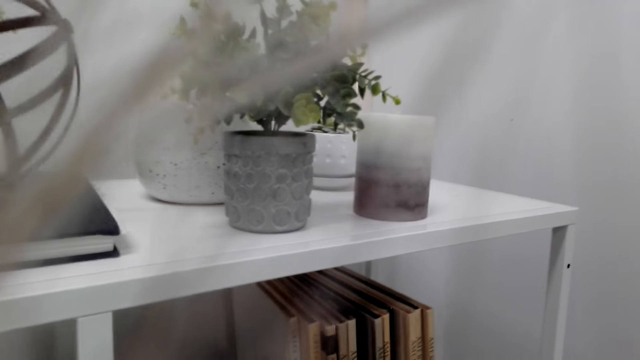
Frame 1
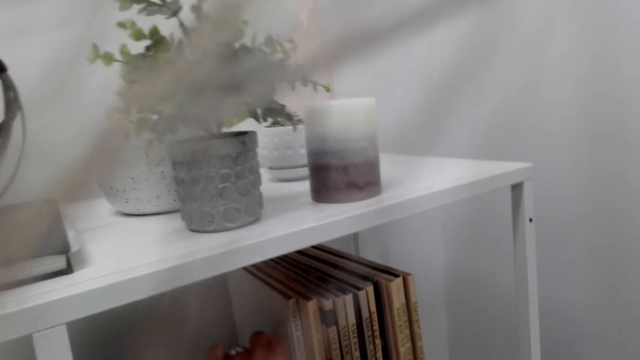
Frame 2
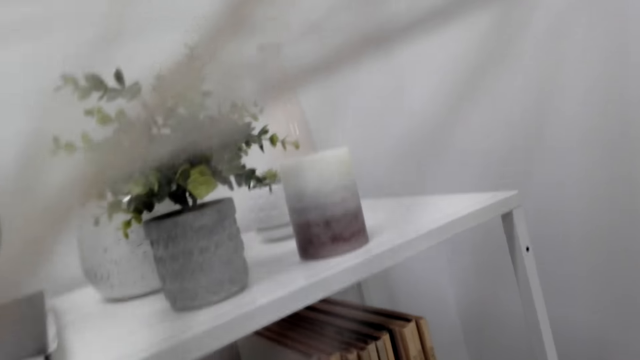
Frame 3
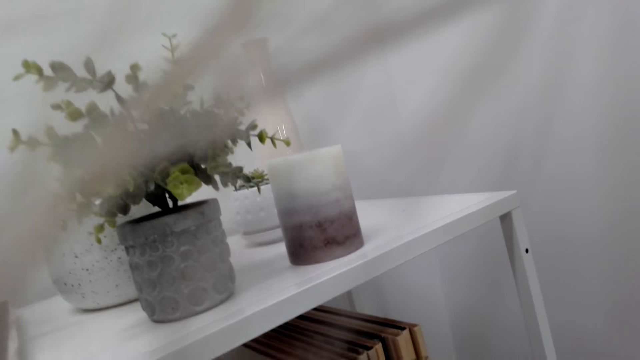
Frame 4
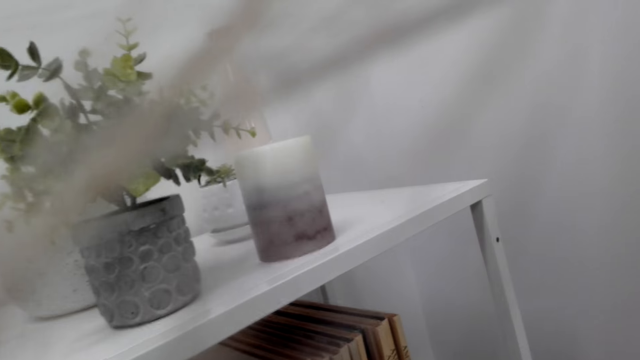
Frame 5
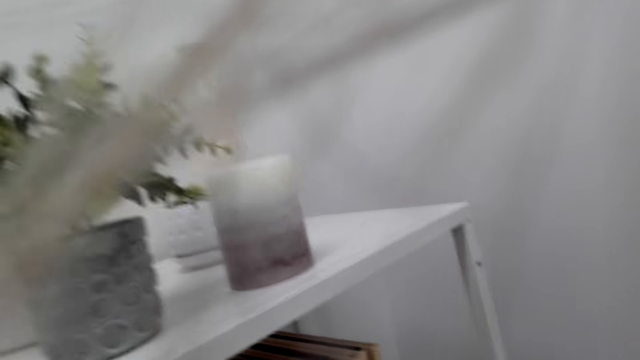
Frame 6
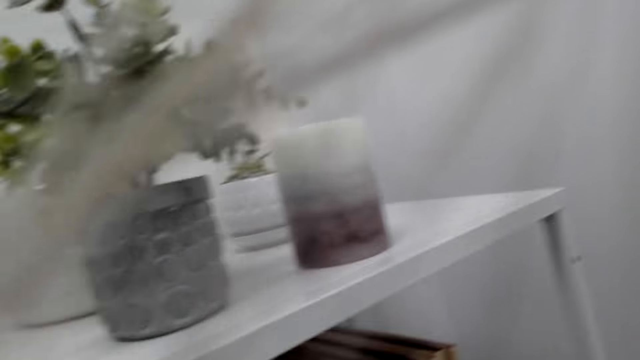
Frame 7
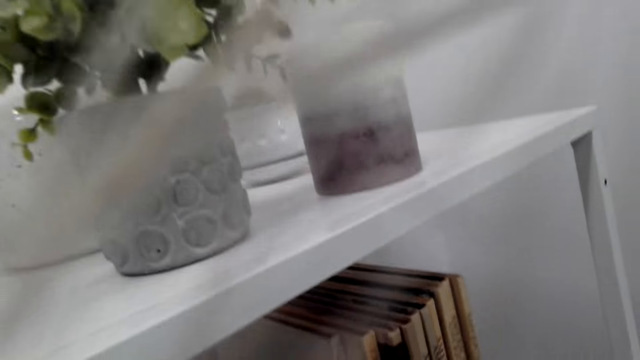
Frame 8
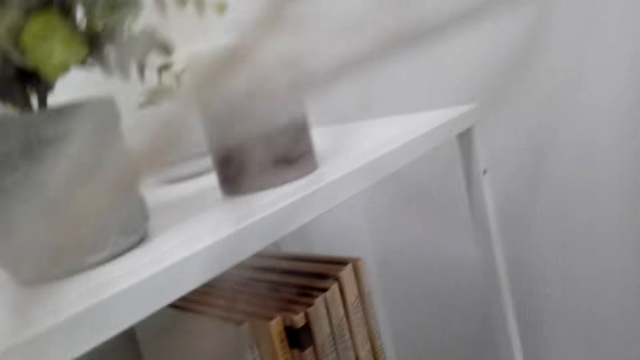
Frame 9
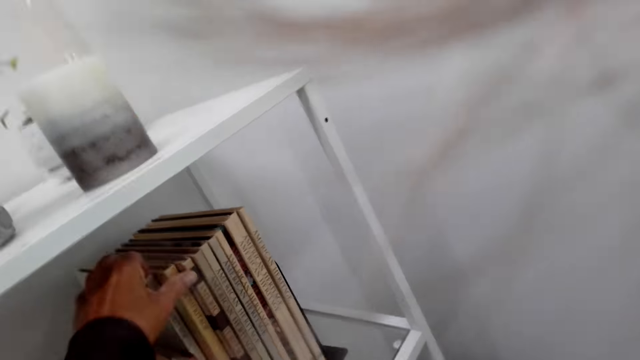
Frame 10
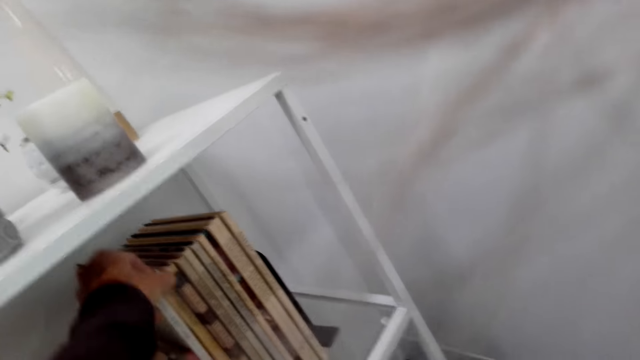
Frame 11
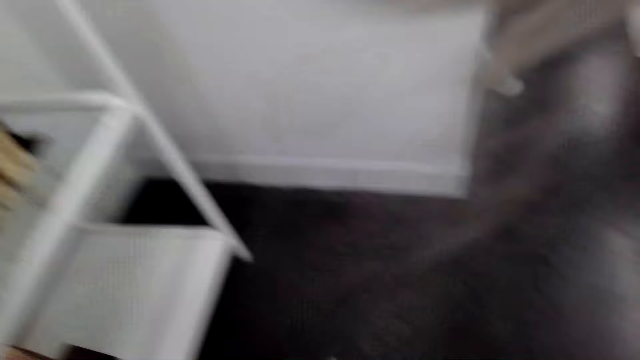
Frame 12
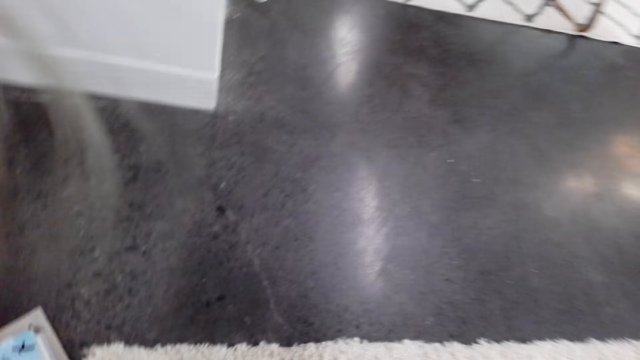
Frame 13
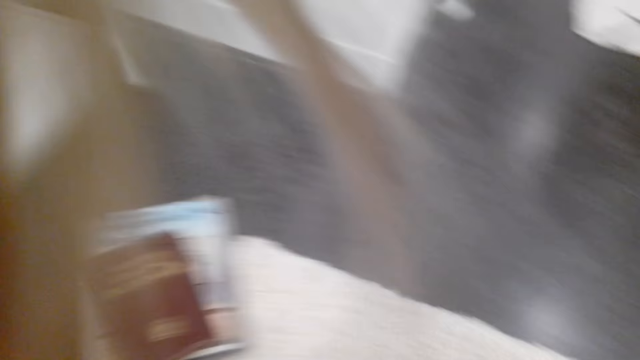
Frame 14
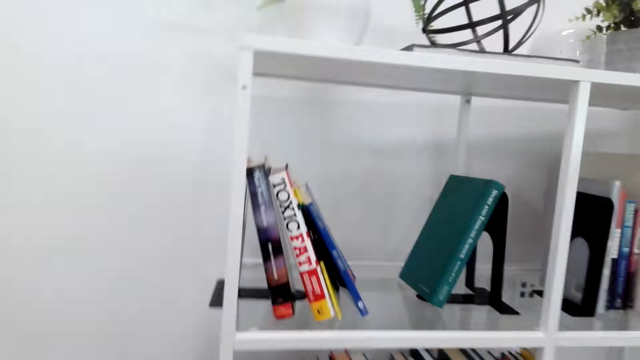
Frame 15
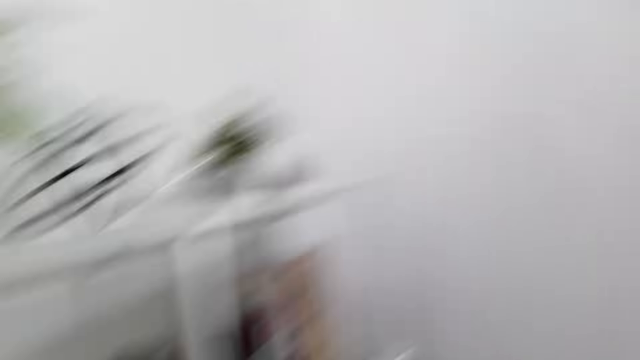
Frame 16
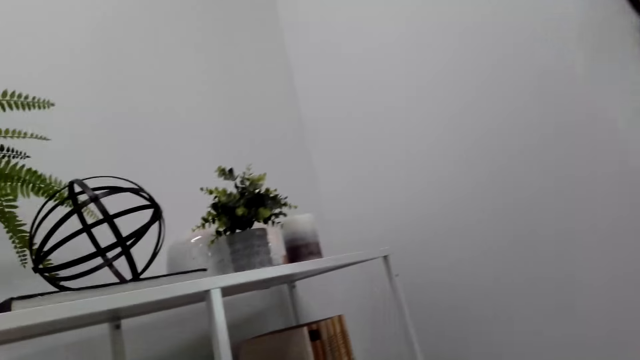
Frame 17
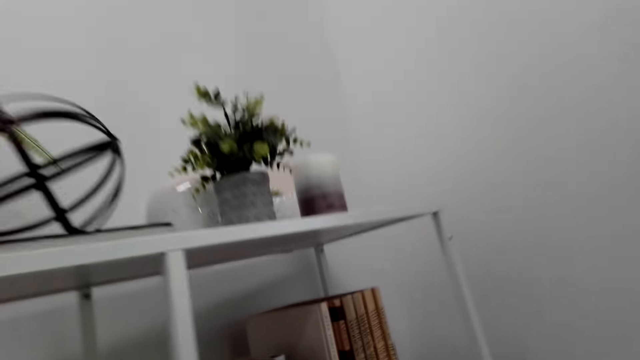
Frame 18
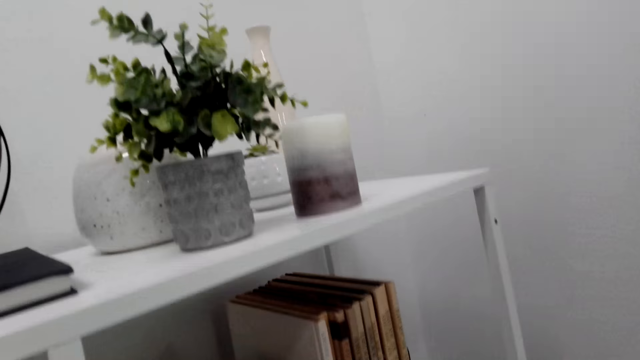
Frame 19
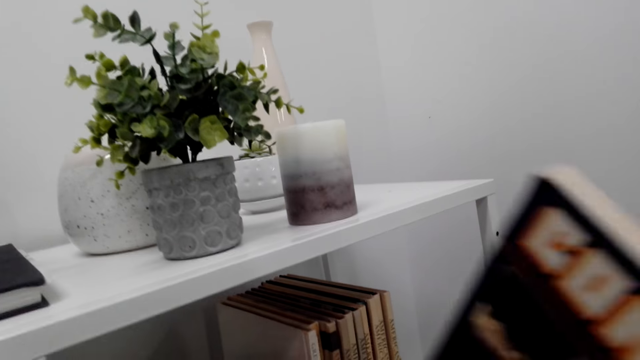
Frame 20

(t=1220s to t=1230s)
The camera wearer moves the books on the shelf. They place the book on the shelf. They touch the books on the shelf. They pick up a book. They stare at the bookshelf.

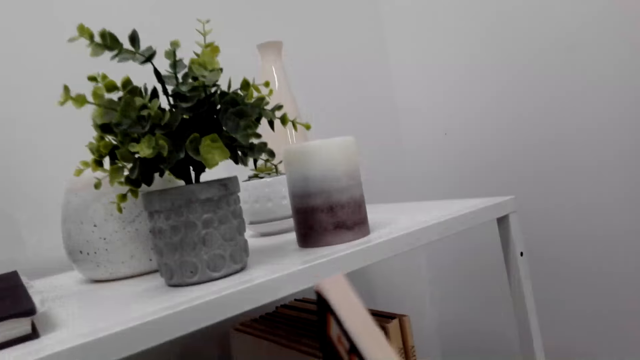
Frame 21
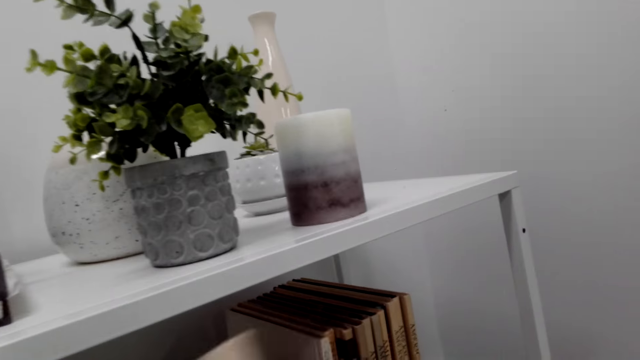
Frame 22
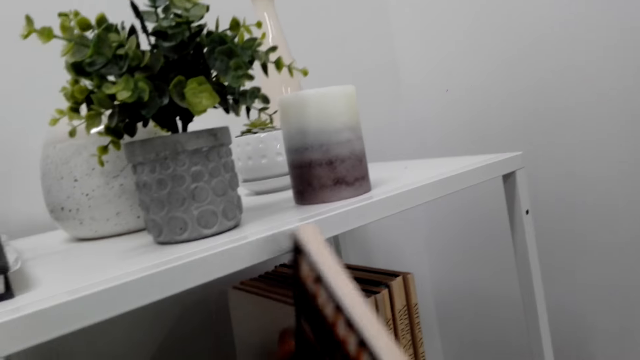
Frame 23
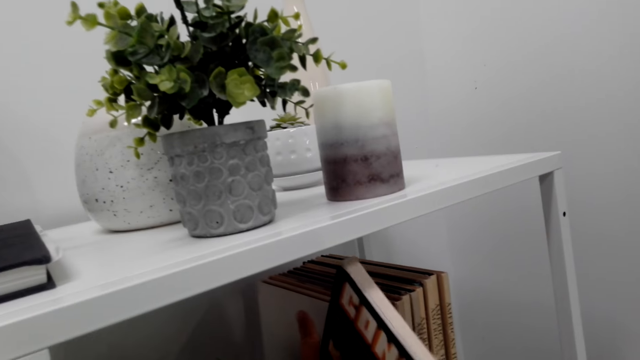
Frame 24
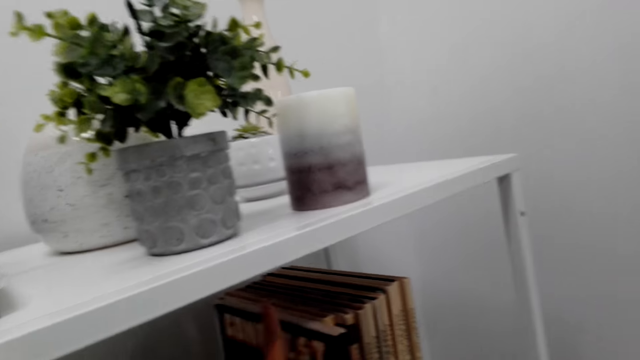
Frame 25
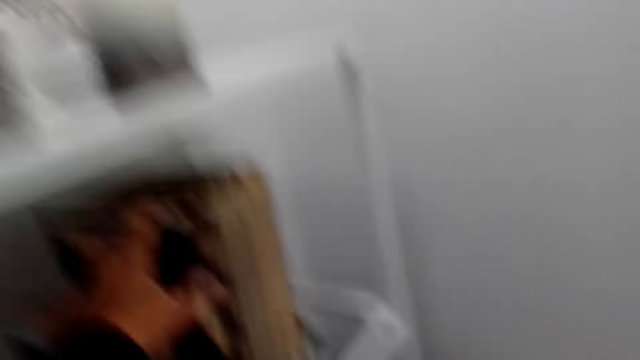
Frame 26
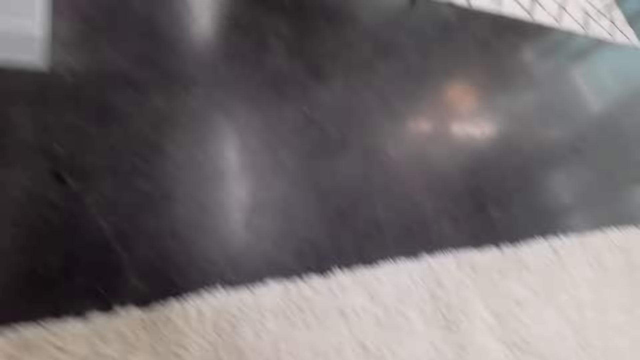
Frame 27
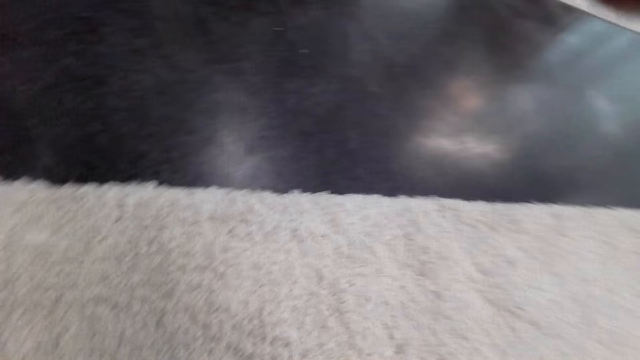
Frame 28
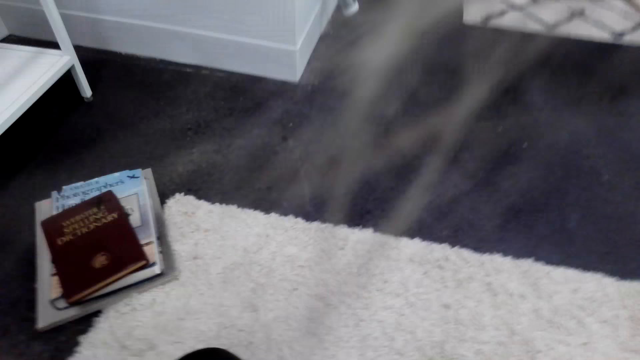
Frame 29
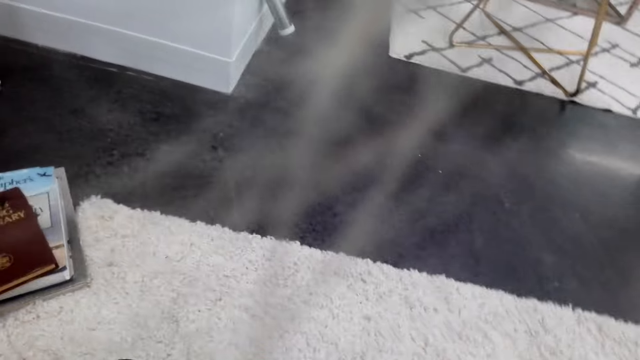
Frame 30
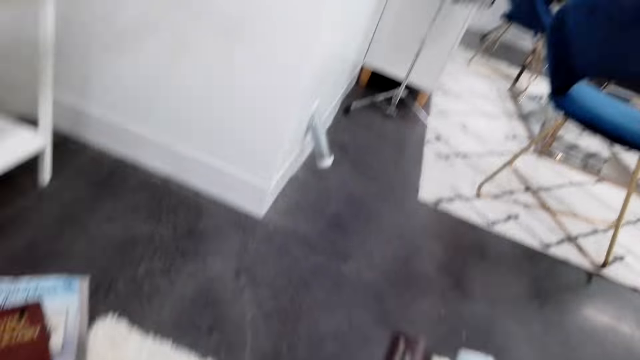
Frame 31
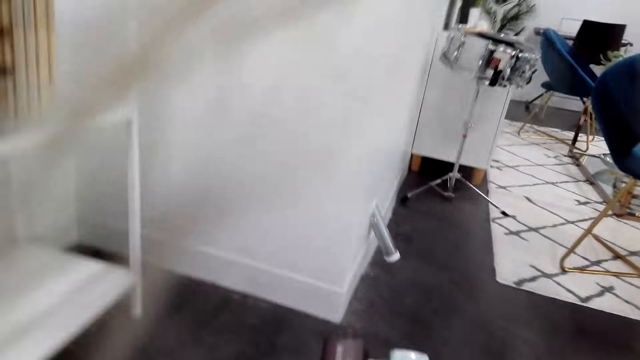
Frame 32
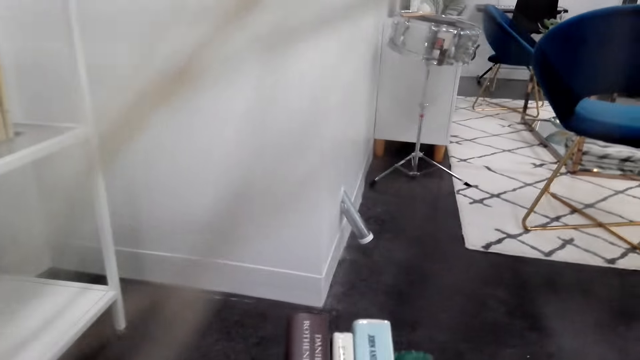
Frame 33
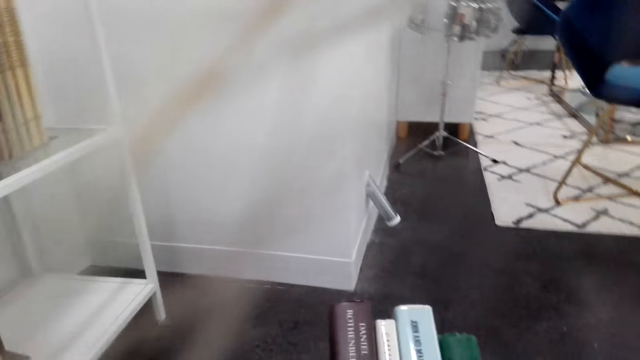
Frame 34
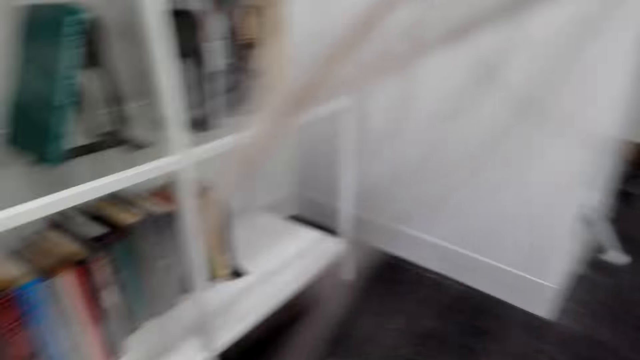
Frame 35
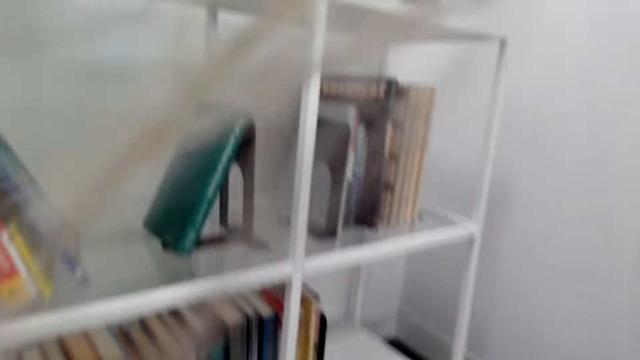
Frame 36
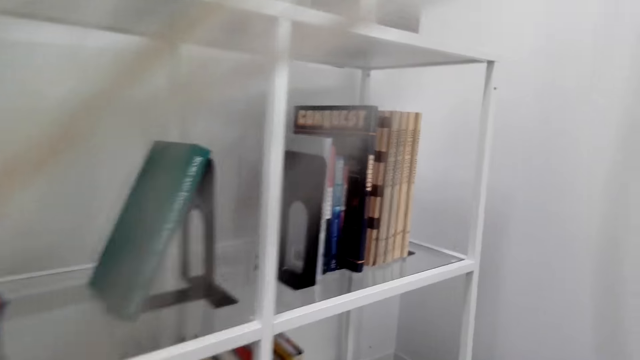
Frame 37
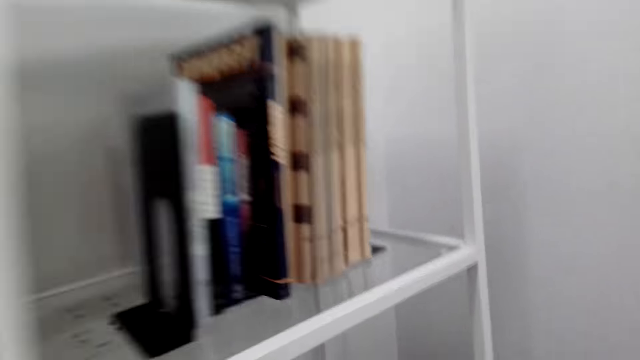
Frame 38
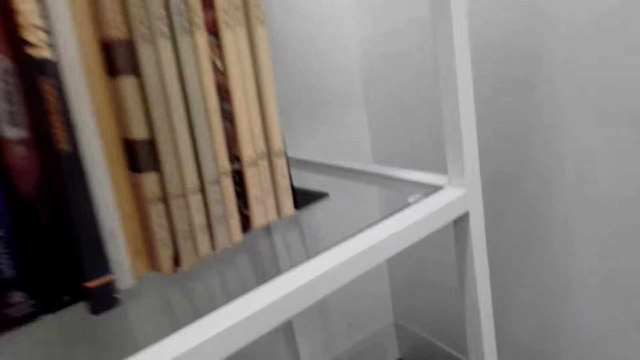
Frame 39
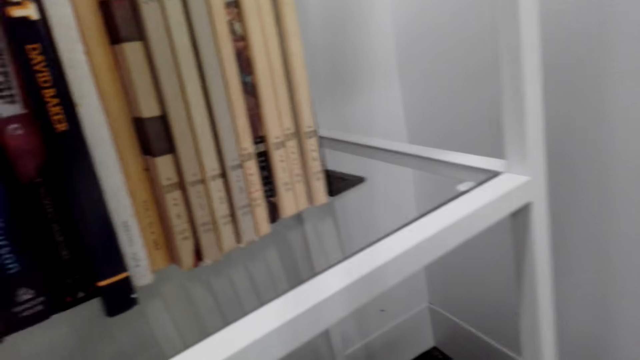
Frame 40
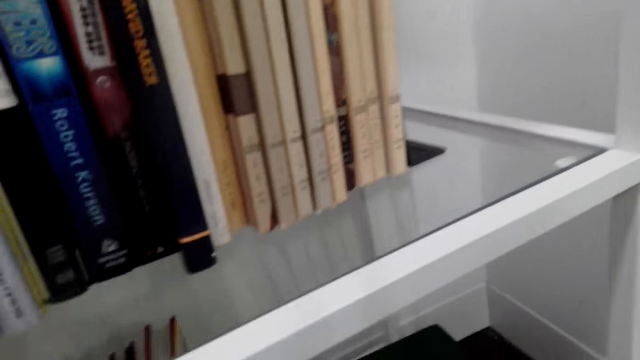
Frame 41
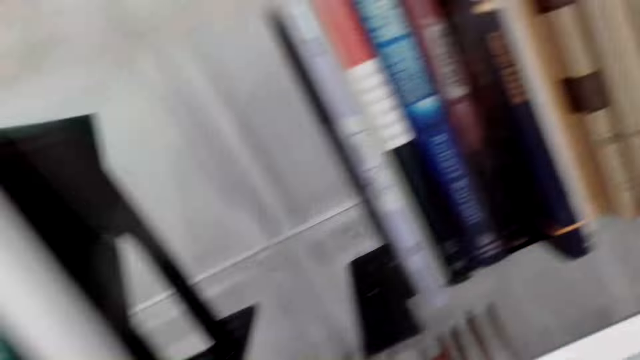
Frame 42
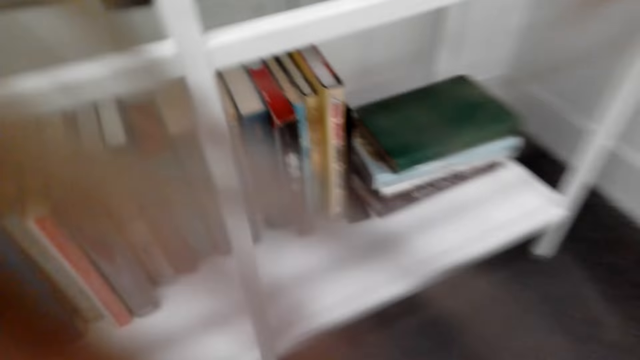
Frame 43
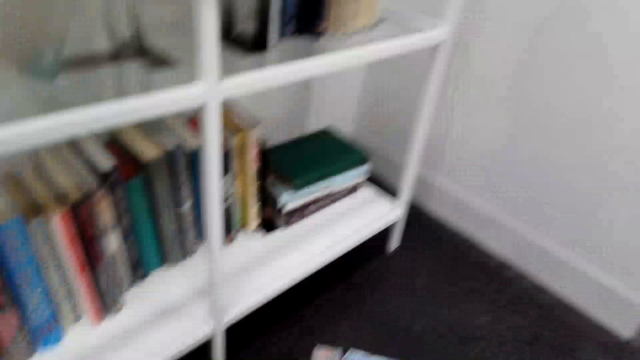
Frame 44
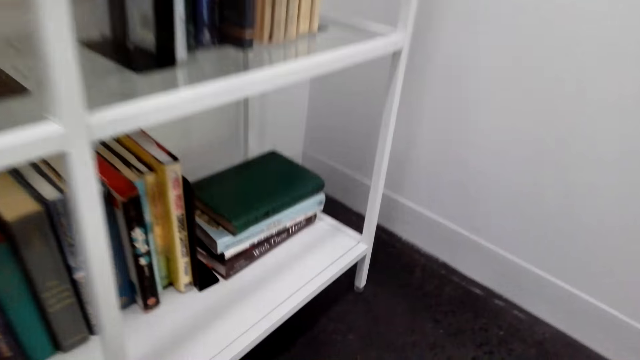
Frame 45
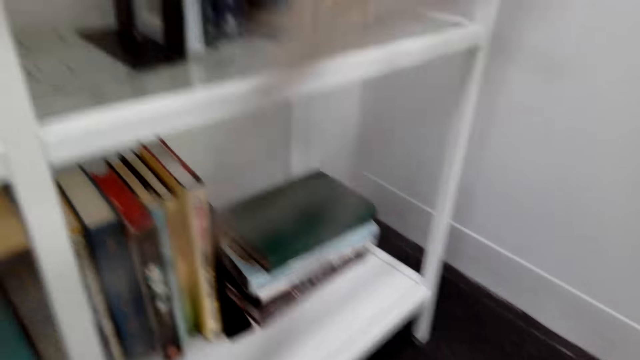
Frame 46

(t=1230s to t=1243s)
The camera wearer places the book on the shelf. They place the book on the shelf again. They turn around, pick up food, and pick up books. They stare at the books on the carpet. They check the books. They stare at the bookshelf. They place the books on the shelf and pick up books.
